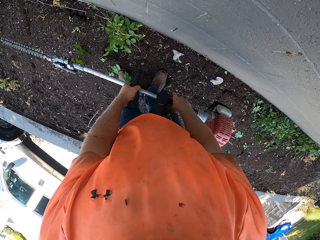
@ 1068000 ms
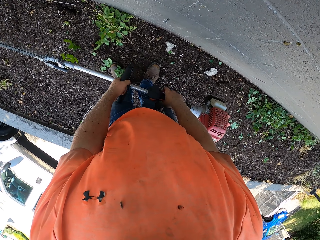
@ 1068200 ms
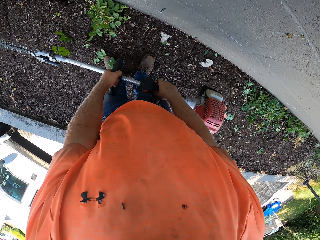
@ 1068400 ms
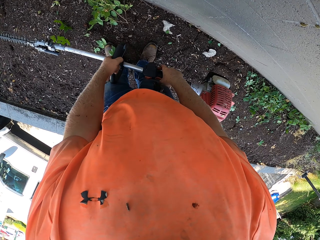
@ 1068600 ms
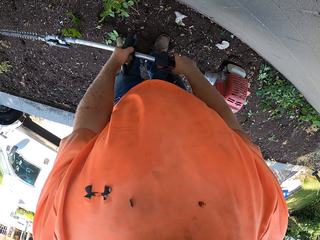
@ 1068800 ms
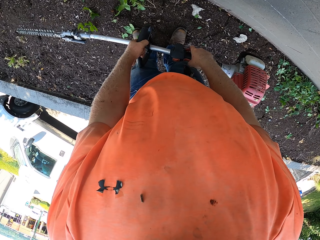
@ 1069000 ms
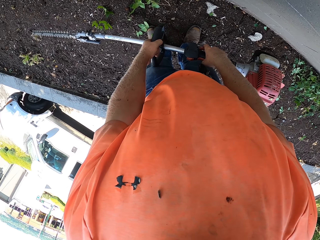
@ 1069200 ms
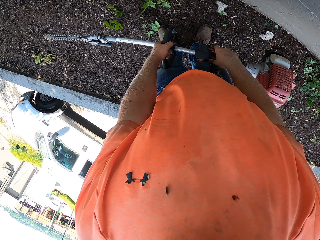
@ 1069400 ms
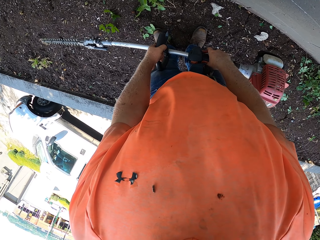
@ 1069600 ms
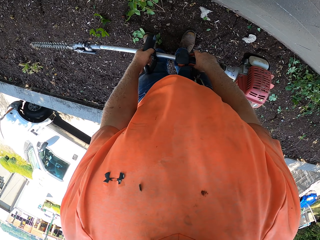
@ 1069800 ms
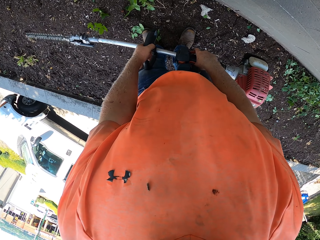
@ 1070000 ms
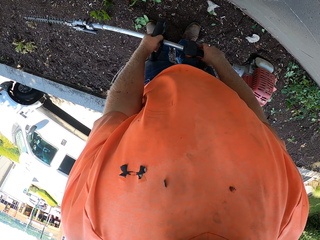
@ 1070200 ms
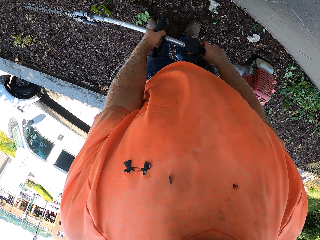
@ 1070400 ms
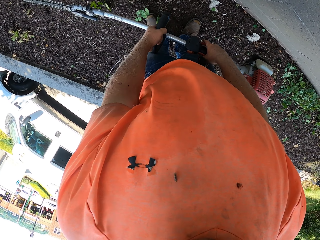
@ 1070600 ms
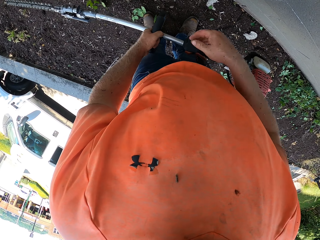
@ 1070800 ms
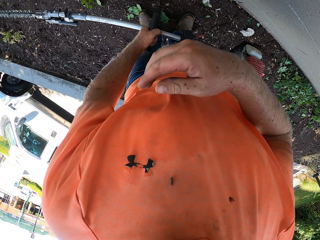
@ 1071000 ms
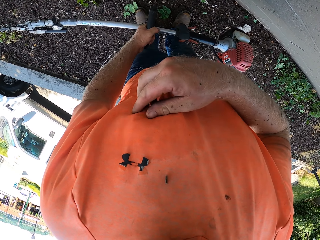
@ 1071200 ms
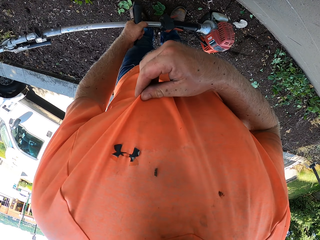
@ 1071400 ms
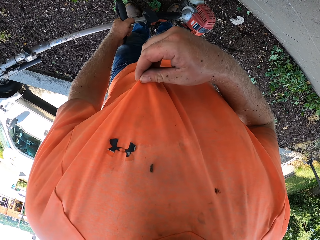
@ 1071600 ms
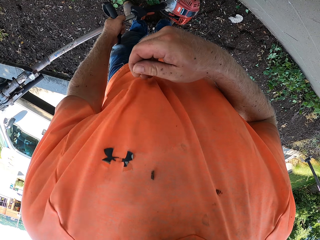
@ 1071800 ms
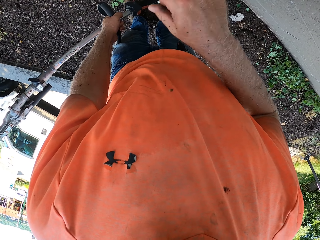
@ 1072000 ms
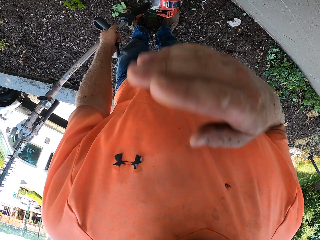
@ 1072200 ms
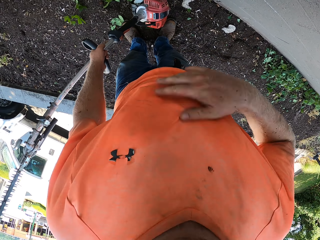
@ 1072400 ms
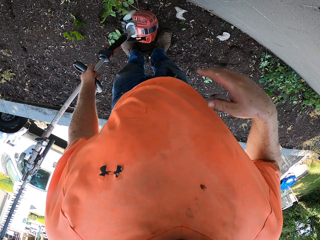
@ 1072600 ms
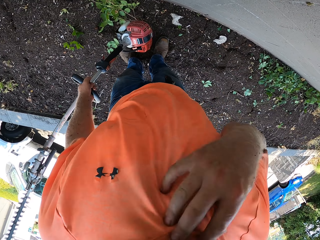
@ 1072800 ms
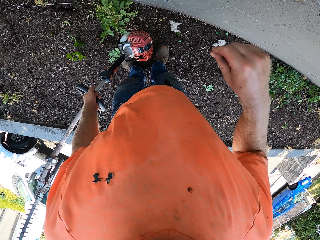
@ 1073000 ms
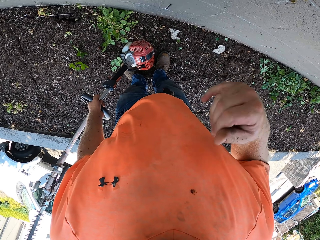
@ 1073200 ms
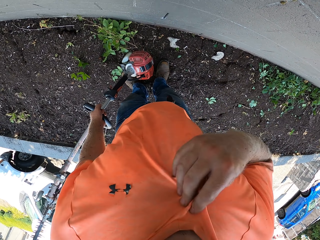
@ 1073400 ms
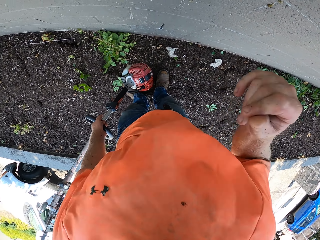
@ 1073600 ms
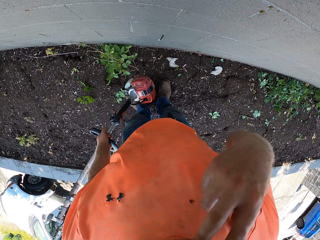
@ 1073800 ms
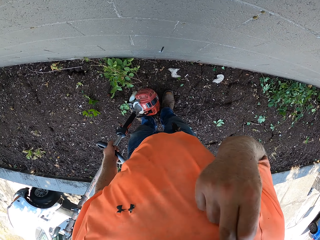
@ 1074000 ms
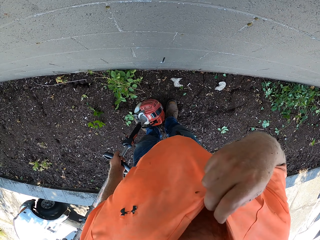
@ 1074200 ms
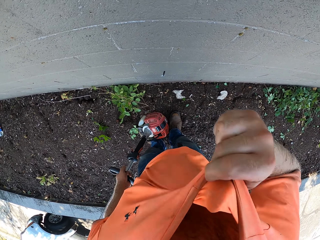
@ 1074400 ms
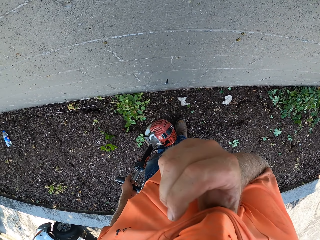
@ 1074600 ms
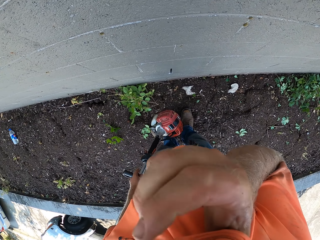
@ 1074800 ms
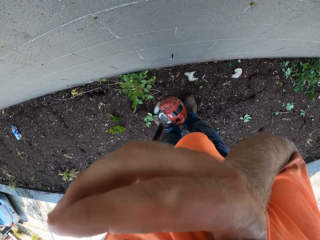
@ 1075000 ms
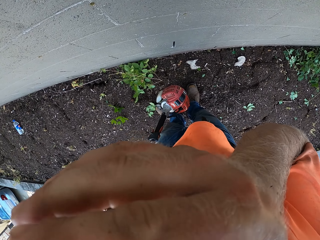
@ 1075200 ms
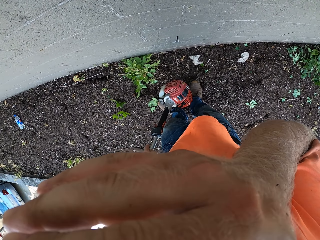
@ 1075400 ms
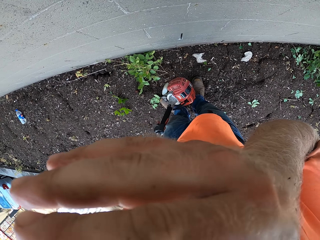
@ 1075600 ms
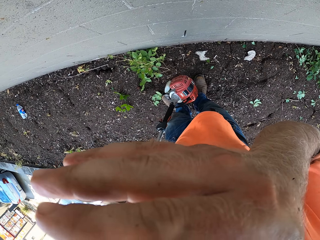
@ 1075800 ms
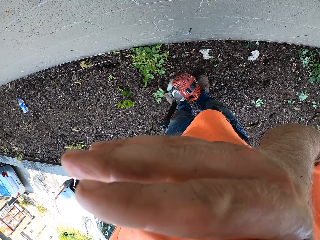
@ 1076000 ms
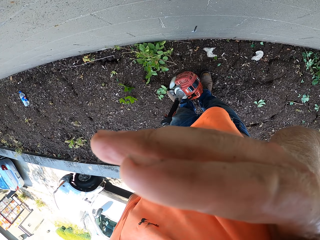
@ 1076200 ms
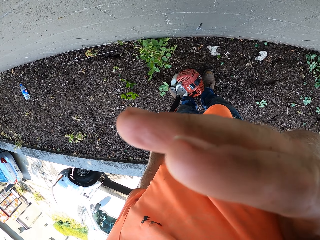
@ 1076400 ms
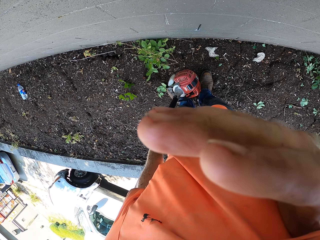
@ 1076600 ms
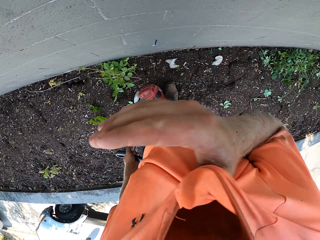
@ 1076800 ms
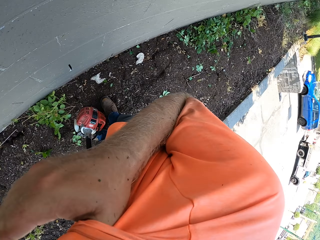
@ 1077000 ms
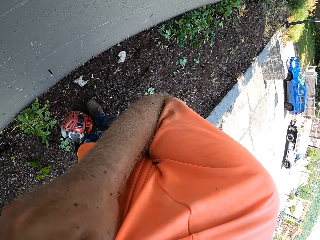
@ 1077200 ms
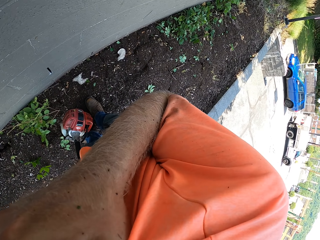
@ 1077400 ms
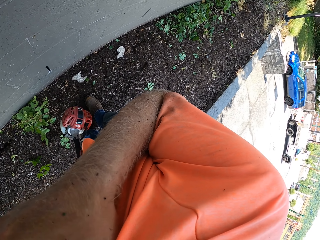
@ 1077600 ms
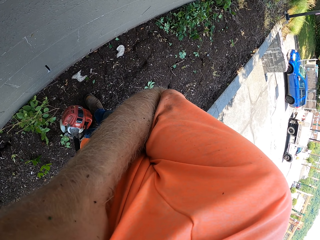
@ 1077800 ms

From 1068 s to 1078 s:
The camera wearer pulls his shirt or T-shirt with his right hand. He dusts the shirt with his right hand. He cleans his face with the T-shirt.

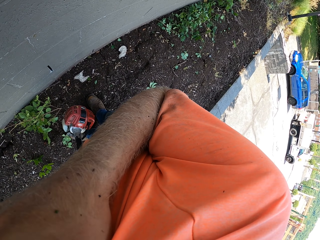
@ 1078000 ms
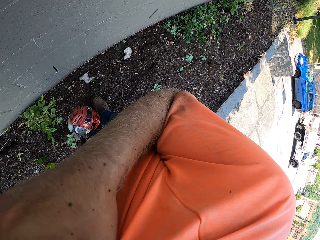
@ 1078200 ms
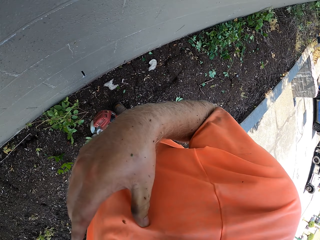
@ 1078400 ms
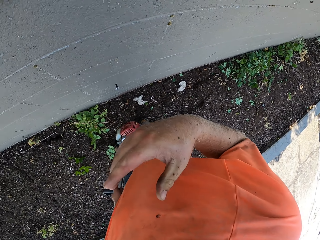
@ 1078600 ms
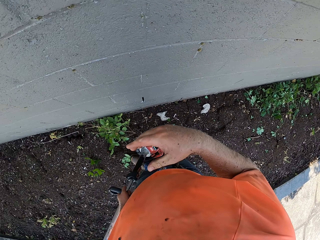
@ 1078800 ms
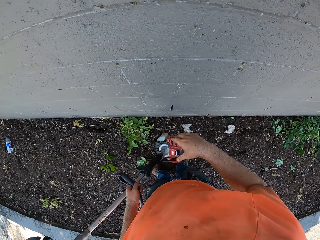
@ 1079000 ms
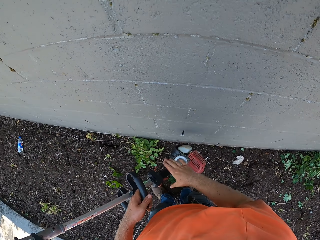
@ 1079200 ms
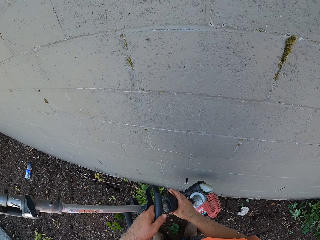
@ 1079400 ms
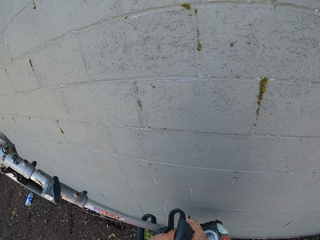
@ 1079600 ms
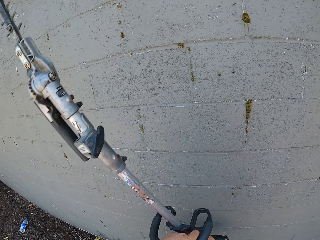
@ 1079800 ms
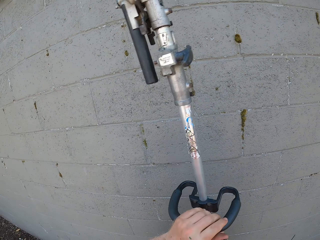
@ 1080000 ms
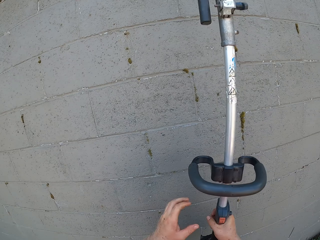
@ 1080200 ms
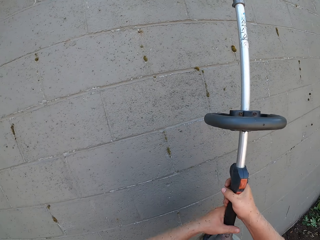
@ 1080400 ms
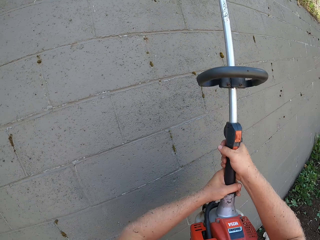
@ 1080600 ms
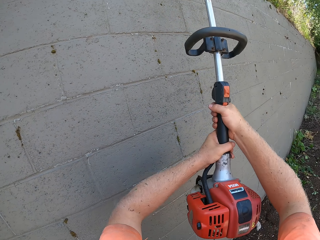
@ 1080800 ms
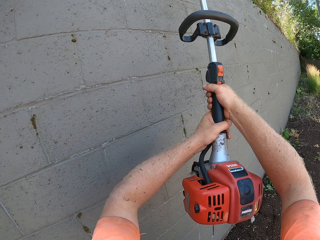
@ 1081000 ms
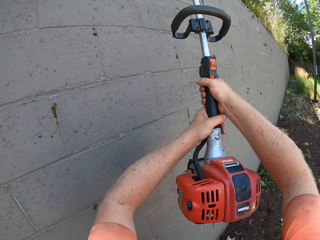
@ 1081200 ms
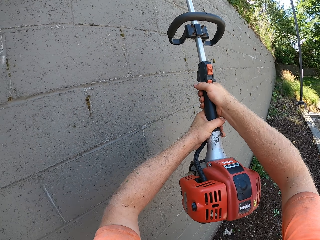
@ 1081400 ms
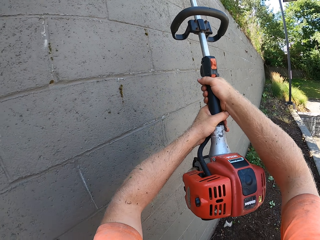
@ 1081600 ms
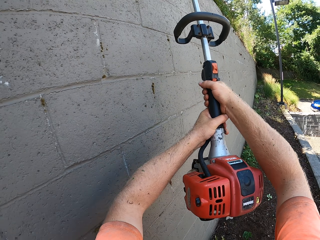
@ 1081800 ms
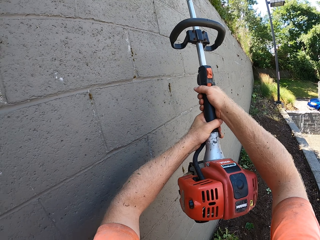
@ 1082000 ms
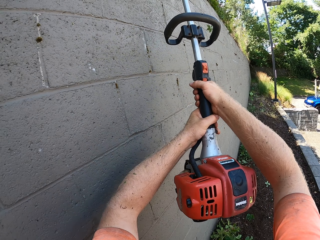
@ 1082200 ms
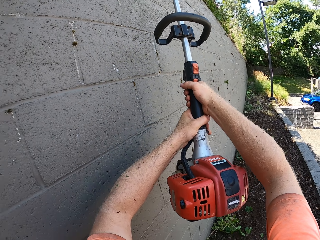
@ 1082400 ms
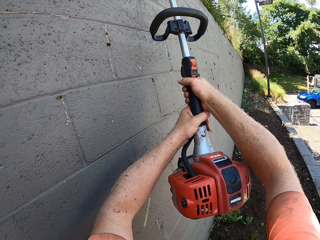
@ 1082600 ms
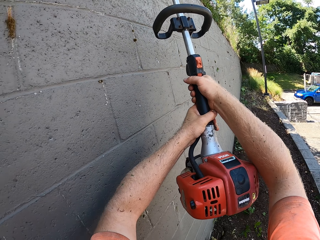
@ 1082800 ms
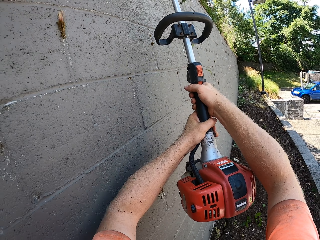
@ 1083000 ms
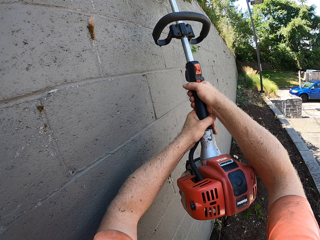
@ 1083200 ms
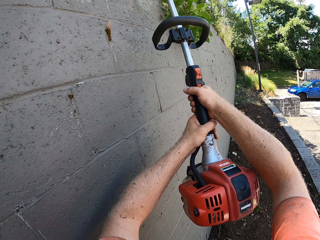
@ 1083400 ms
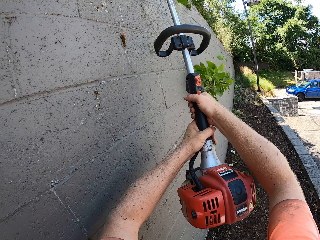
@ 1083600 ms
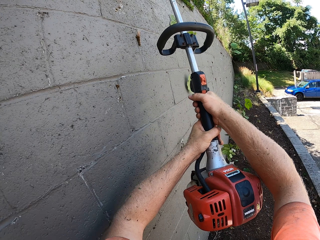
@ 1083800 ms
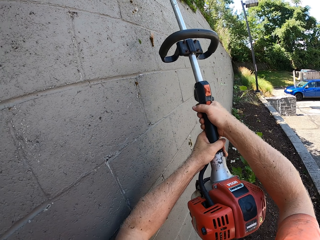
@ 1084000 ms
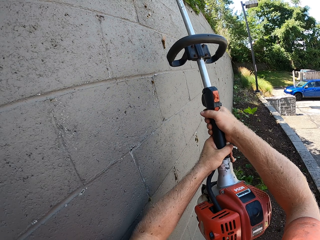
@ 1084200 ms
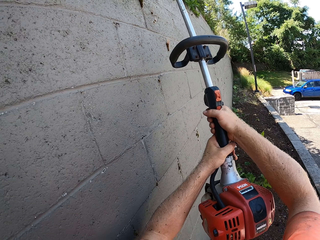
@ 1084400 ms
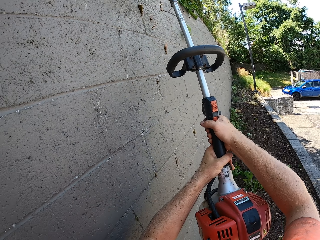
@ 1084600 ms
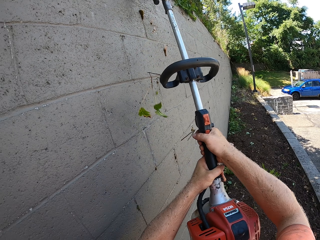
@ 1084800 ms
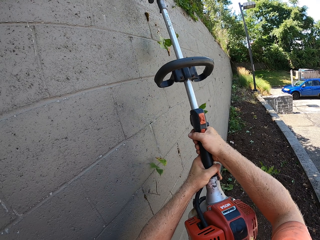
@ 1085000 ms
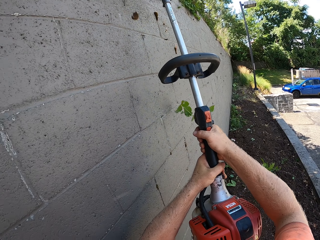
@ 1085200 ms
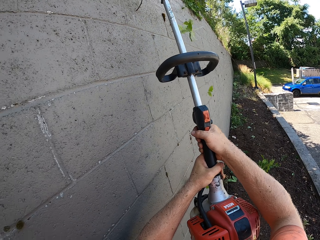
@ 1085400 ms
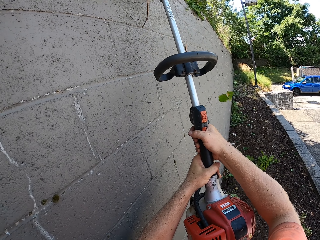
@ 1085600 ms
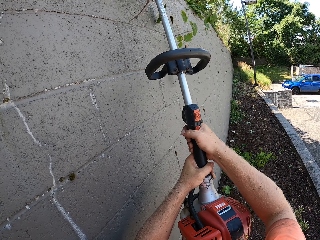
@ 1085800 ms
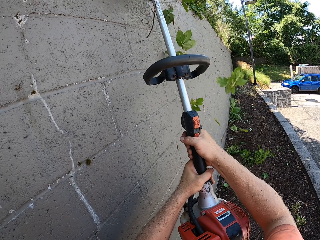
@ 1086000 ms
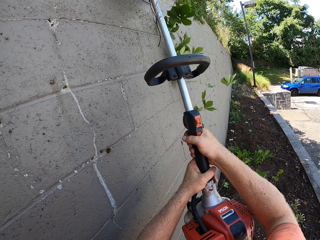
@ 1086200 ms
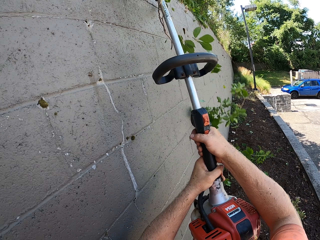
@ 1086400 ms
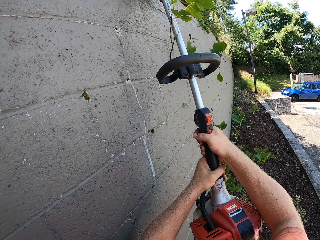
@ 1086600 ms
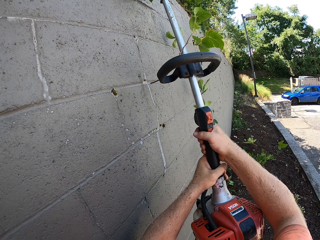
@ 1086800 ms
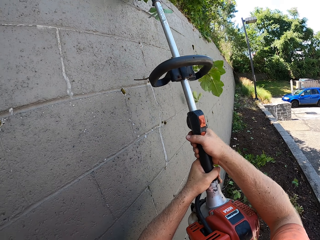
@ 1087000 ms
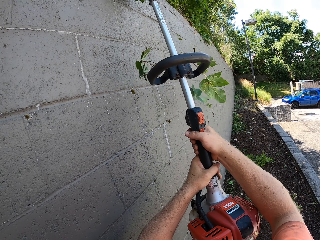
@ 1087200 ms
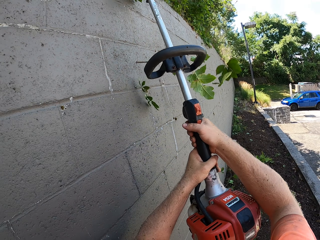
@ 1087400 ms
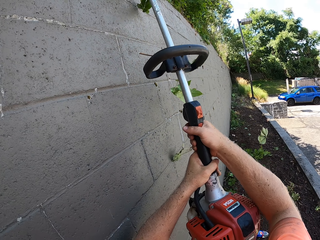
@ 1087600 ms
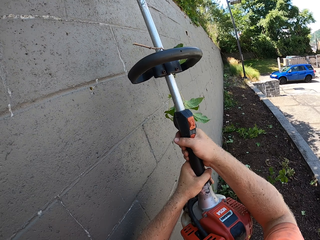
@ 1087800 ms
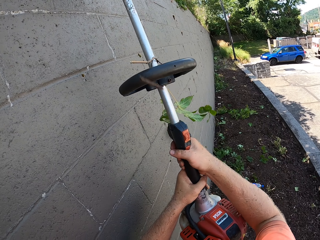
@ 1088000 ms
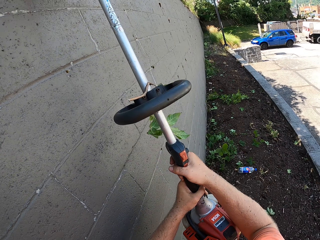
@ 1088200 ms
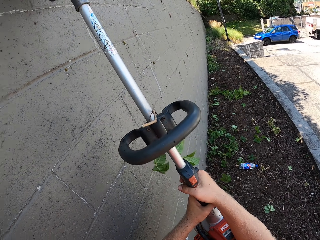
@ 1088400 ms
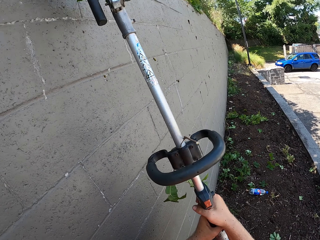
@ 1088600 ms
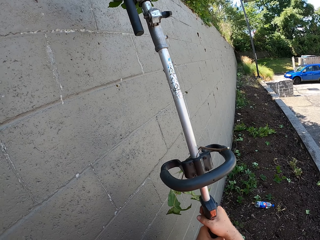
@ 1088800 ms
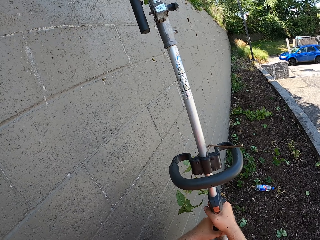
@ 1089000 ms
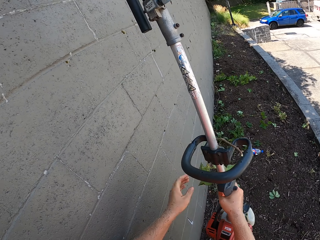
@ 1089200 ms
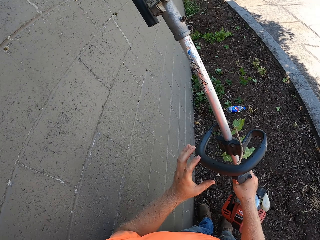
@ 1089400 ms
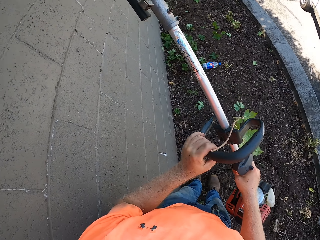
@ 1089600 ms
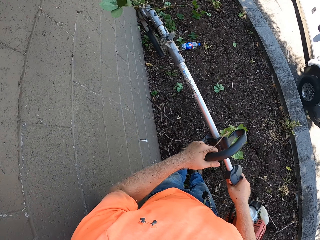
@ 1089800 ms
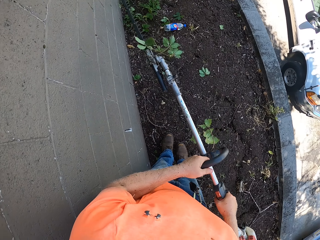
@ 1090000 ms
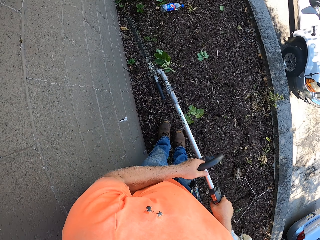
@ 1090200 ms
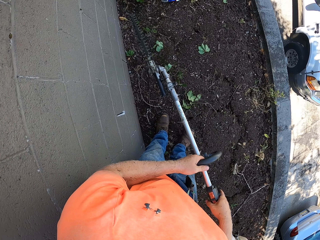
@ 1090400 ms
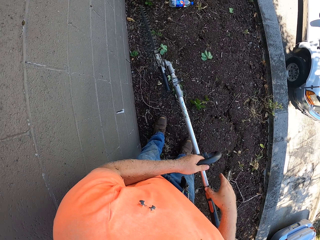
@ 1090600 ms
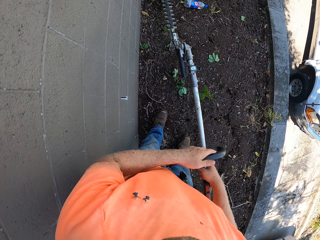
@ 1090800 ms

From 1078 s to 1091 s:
The camera wearer takes the hedge trimmer or lawn mower with both hands. He trims the edges of flowers on the wall with the hedge trimmer in his hands. He holds the lawn mower. He lowers the hedge trimmer with both hands.
